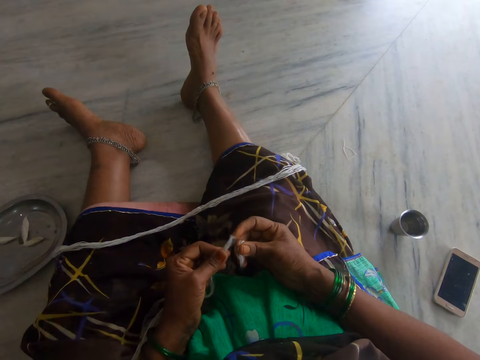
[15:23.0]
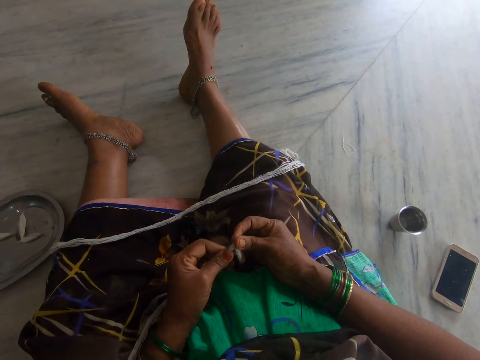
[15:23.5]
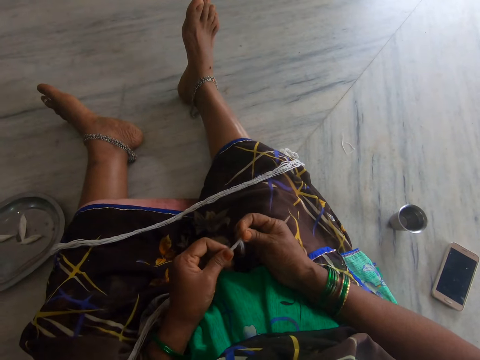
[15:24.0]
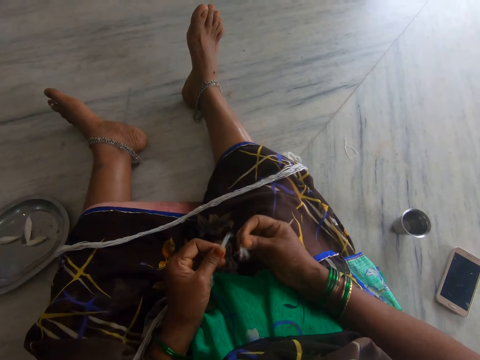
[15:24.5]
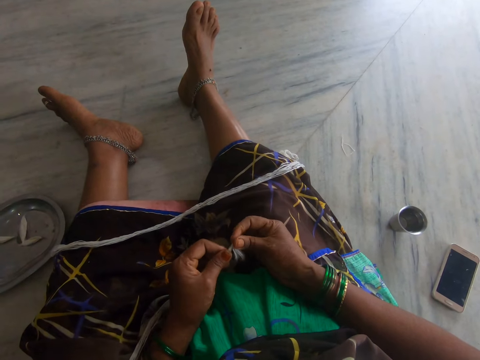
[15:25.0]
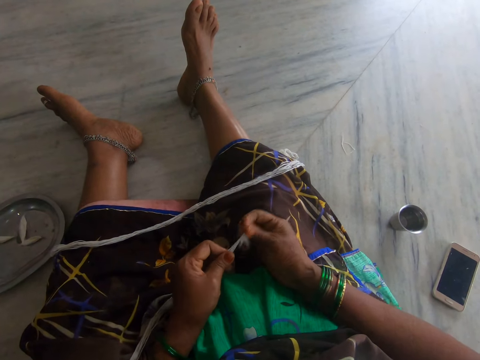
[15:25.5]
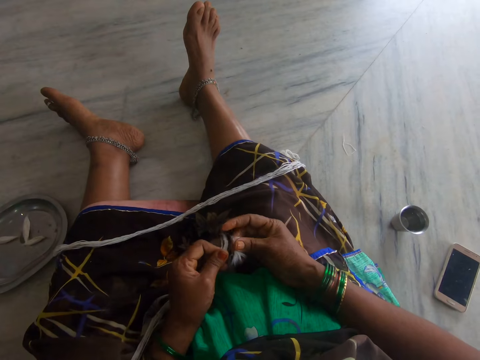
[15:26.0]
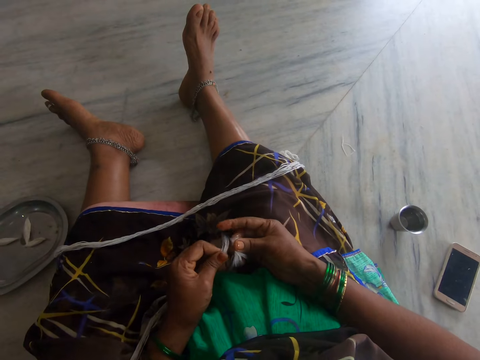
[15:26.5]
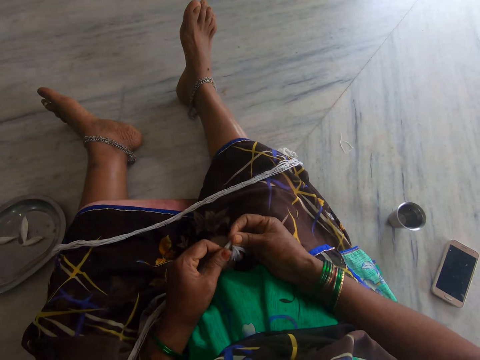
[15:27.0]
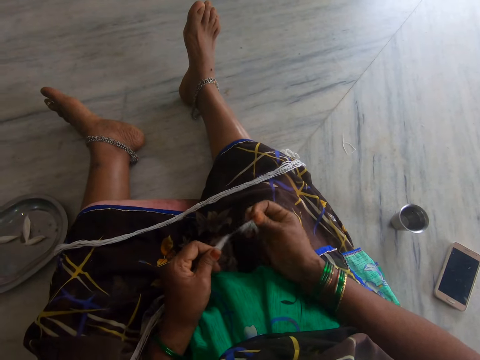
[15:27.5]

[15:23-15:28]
The camera wearer separates the thread into pieces.

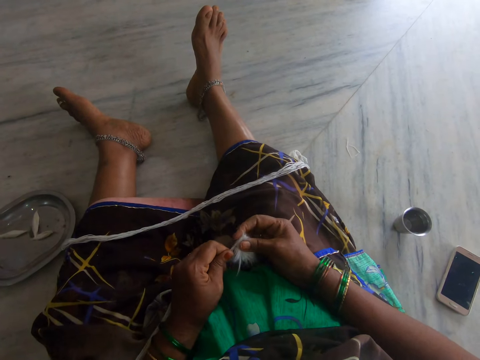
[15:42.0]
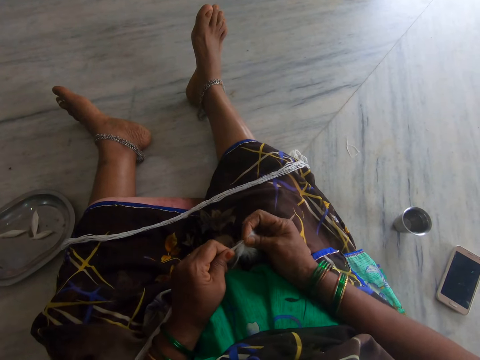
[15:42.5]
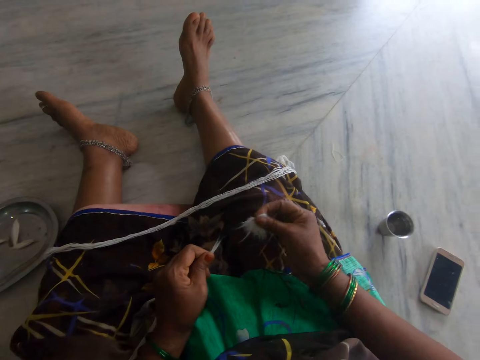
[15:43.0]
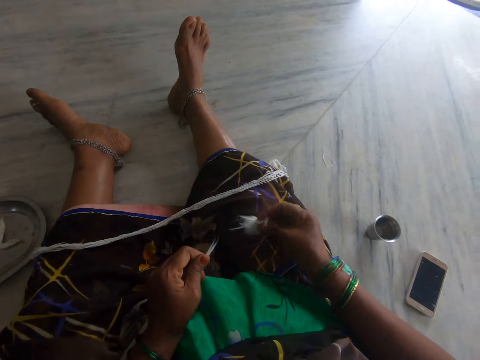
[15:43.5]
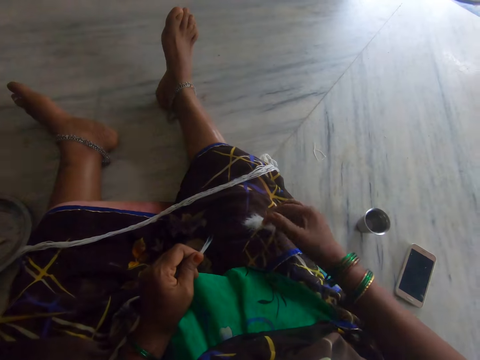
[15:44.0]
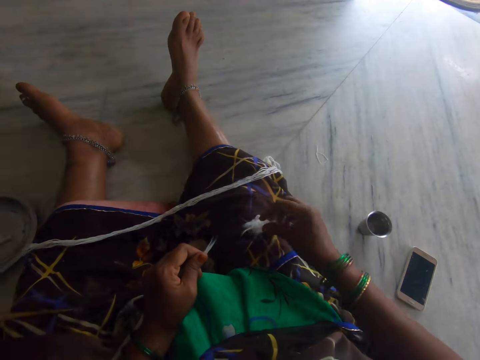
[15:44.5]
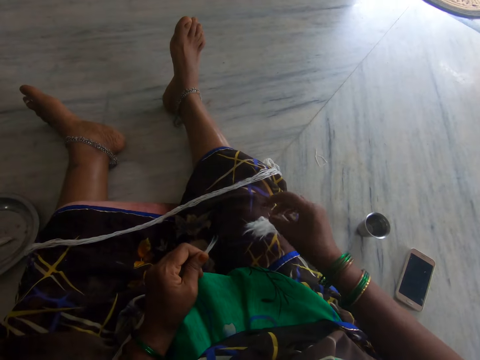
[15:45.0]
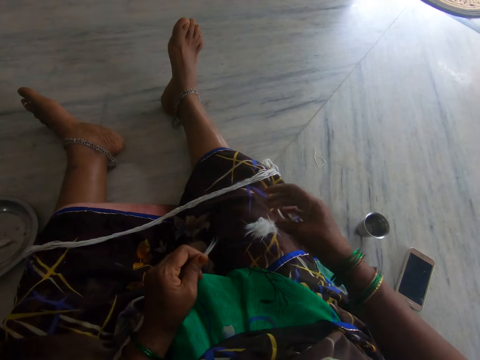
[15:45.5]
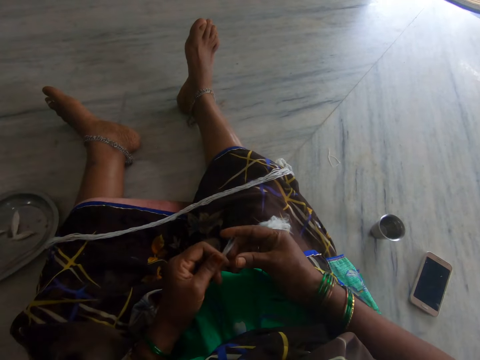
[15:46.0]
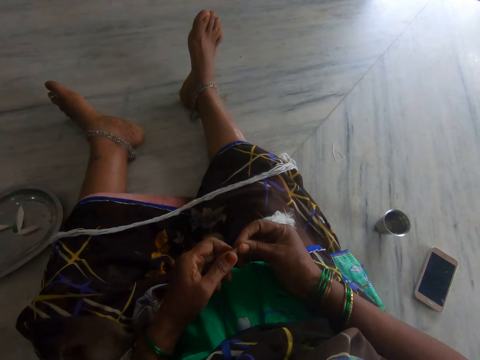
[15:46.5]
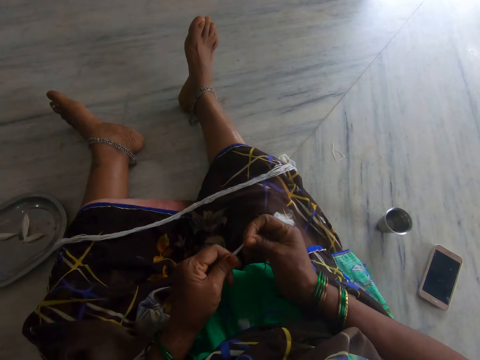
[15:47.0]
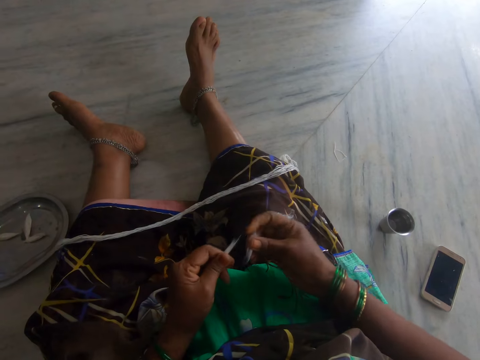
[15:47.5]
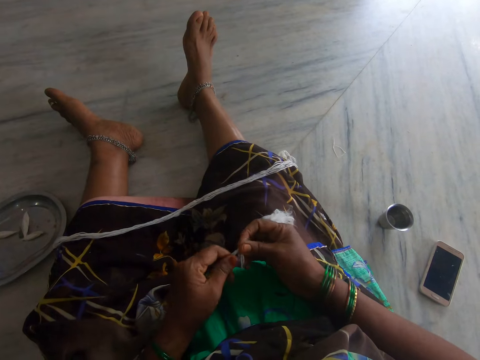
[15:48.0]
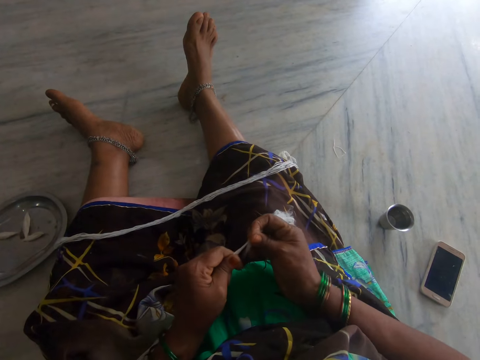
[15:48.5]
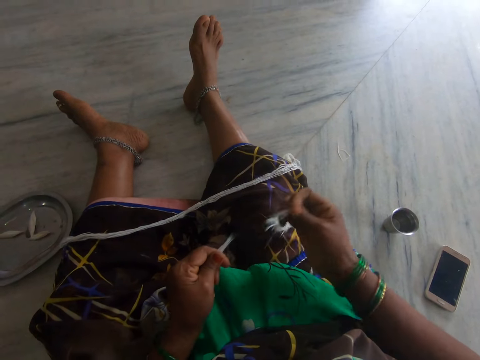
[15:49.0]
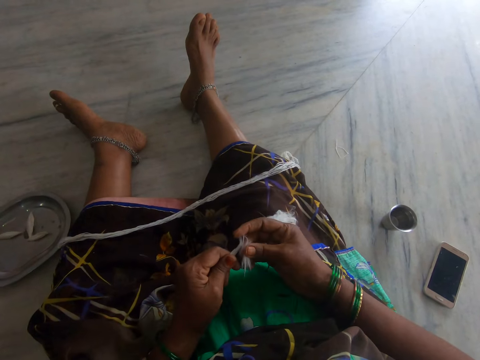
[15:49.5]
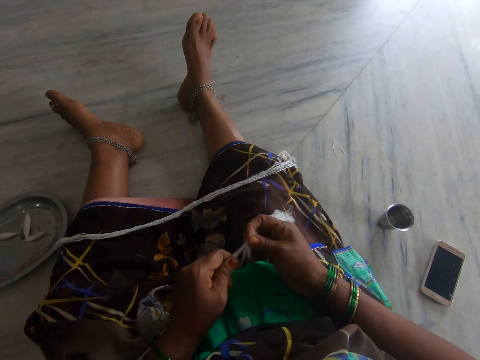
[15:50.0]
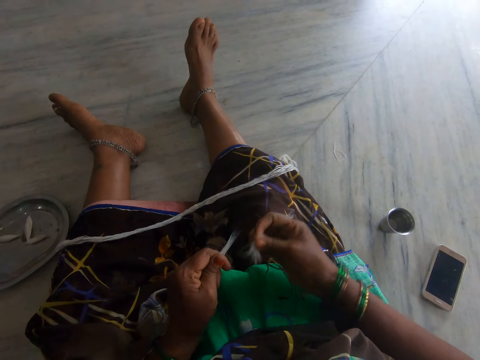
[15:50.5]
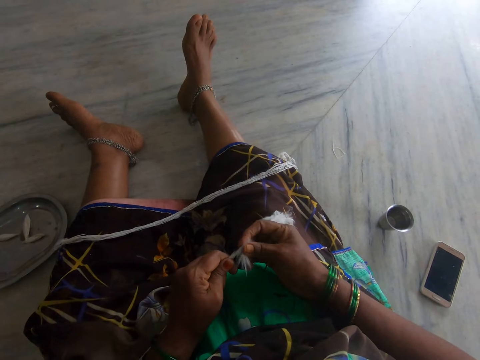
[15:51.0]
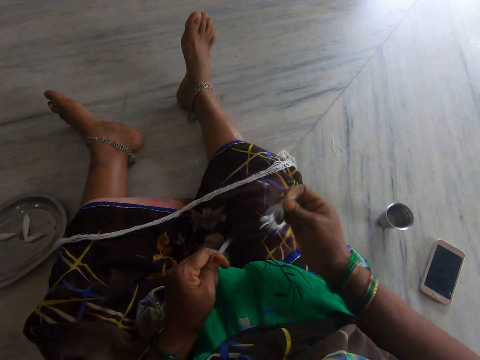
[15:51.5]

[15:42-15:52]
The camera wearer drops the cut cotton wool or pieces of thread on her lap. She holds the thread, separates the thread into pieces. She cuts the long cotton wool in her hand.

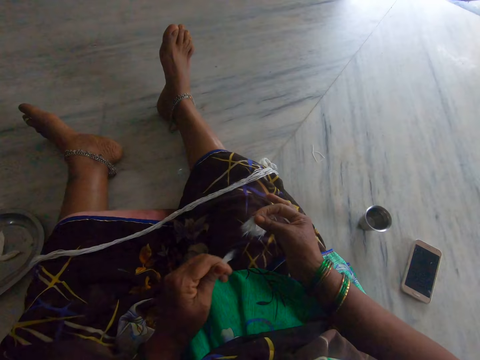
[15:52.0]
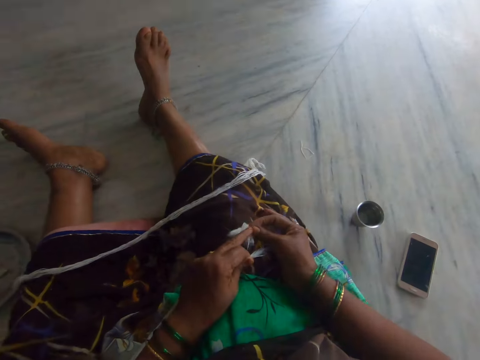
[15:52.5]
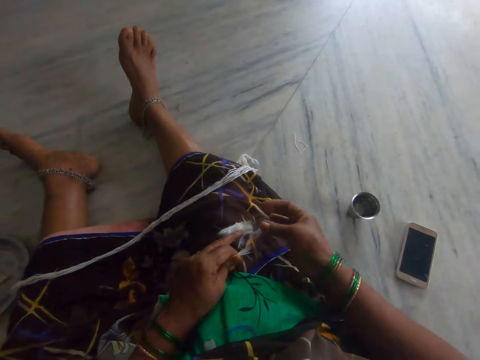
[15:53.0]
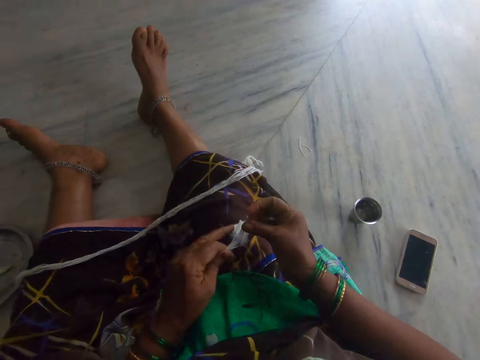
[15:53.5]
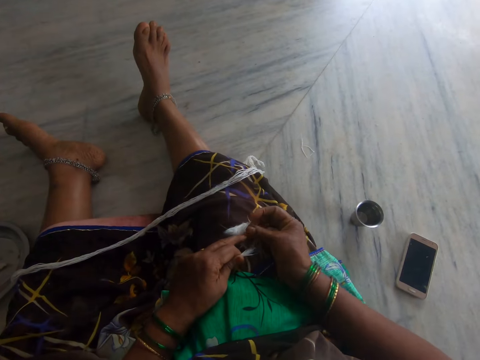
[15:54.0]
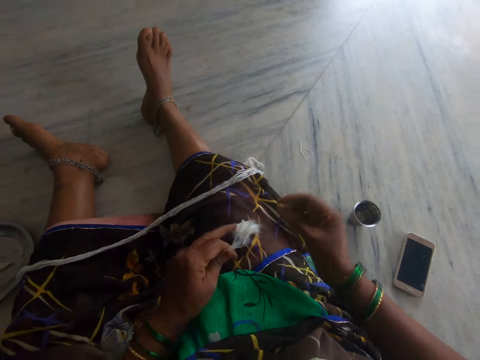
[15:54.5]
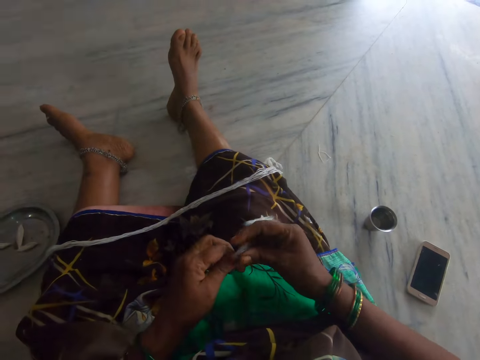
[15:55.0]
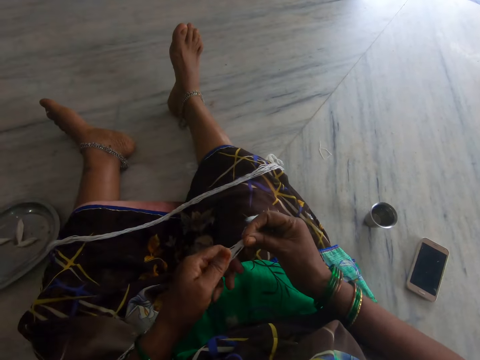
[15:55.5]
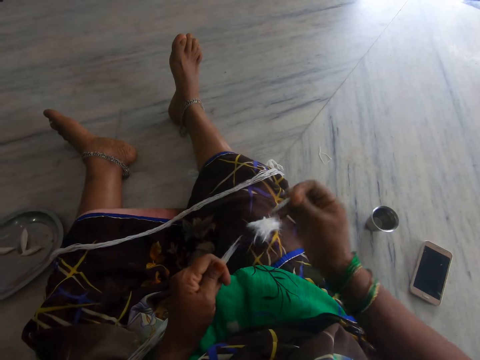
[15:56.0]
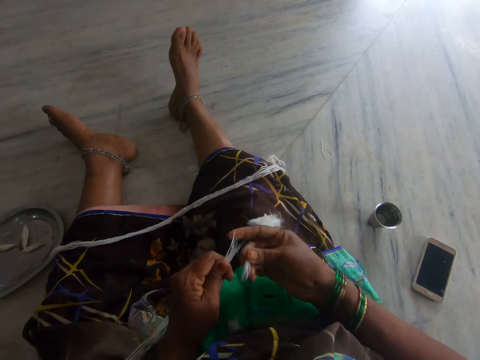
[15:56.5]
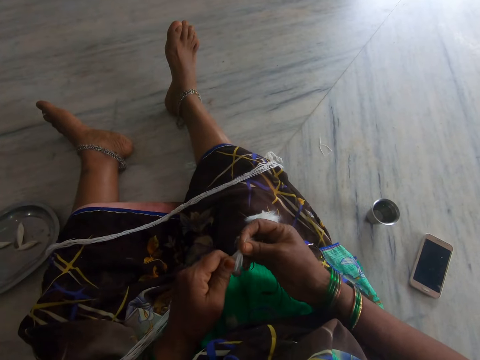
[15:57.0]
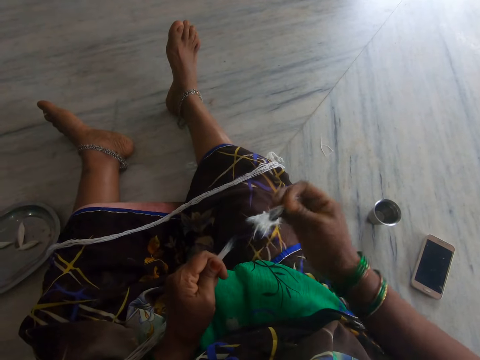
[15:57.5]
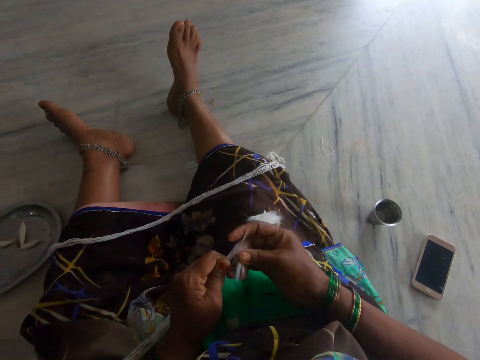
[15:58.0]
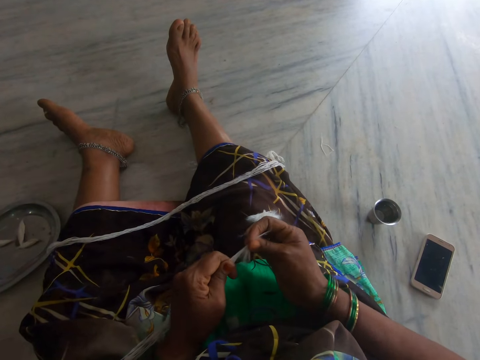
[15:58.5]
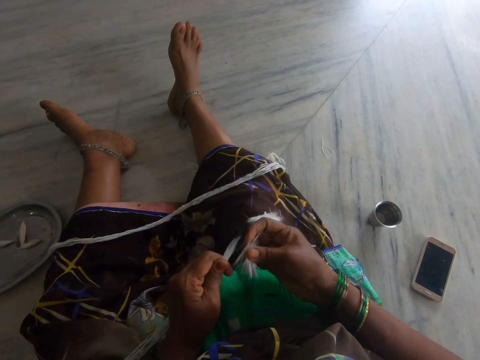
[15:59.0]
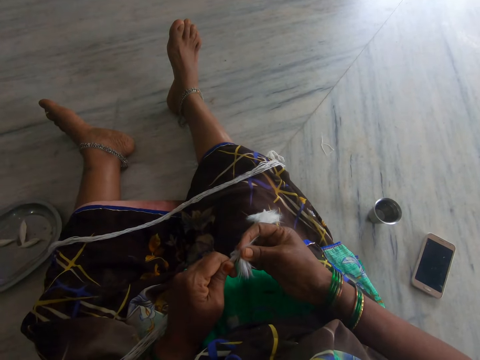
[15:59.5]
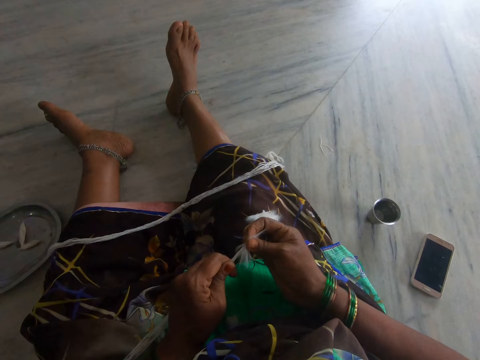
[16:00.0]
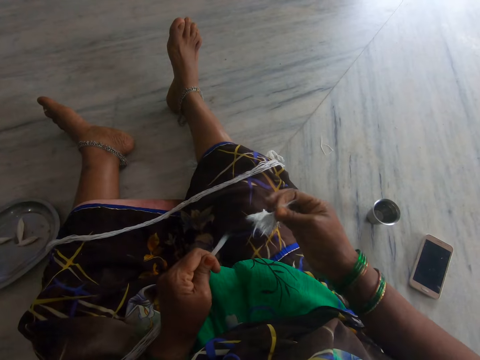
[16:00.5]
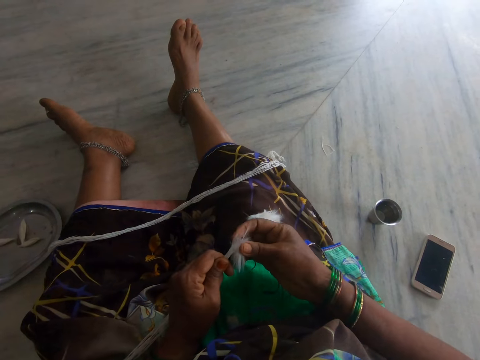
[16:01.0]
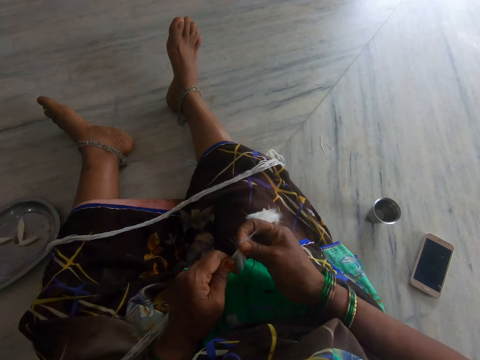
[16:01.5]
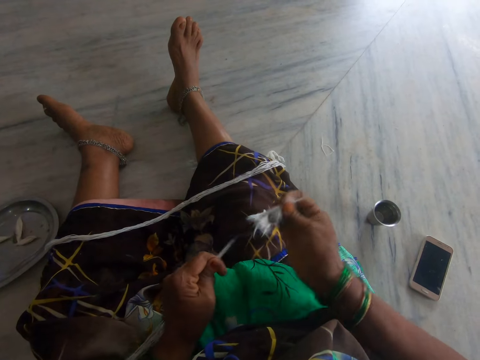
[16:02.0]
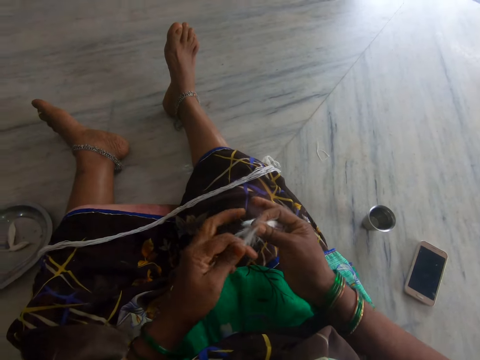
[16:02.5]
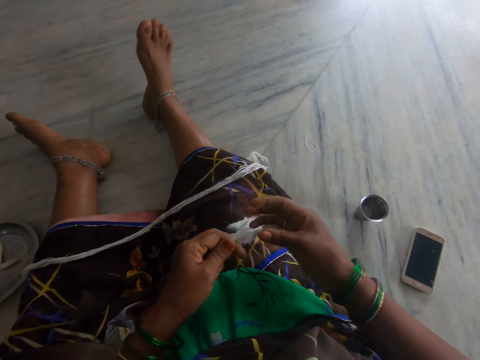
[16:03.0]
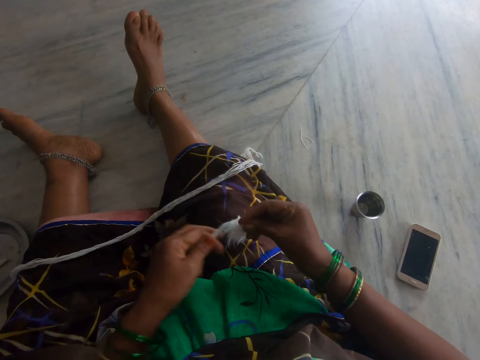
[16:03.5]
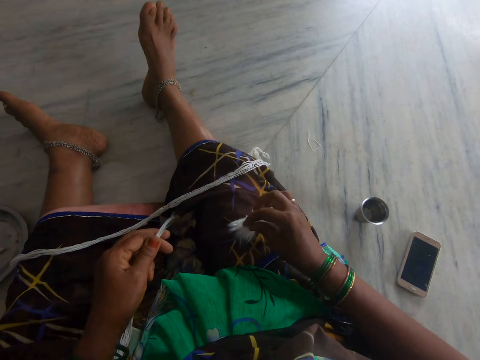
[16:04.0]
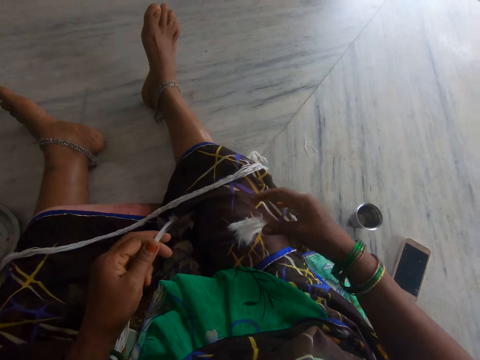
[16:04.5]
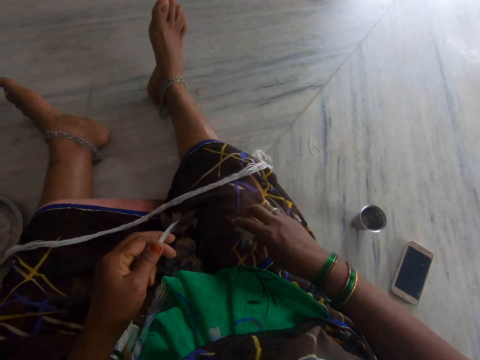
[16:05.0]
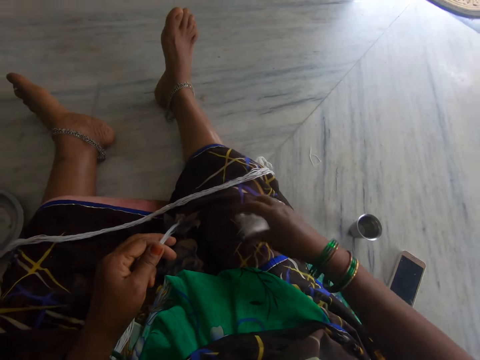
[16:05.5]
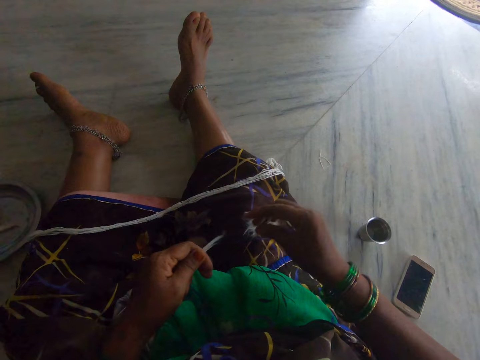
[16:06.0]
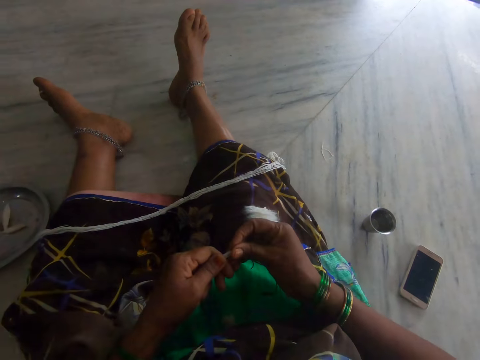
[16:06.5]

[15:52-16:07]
The camera wearer puts the pieces of thread on the lap. She holds the thread, separates the thread into pieces. She drops the cut cotton wool on her lap.
